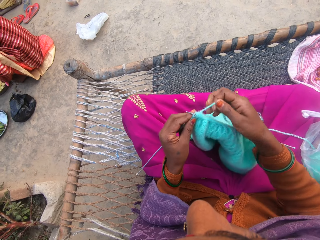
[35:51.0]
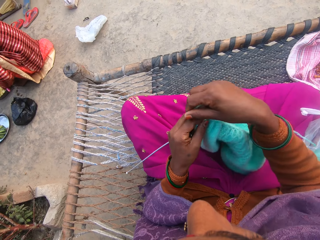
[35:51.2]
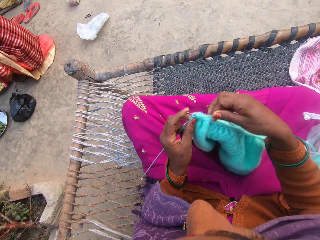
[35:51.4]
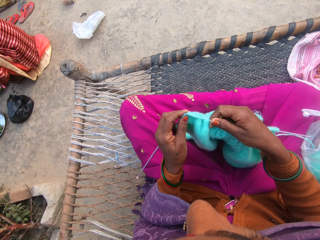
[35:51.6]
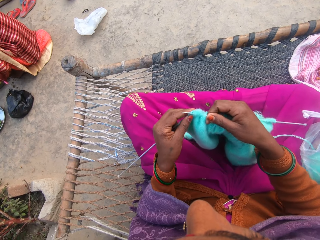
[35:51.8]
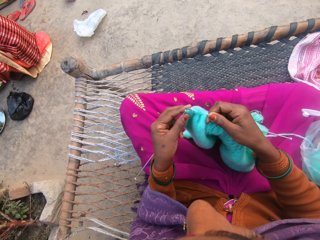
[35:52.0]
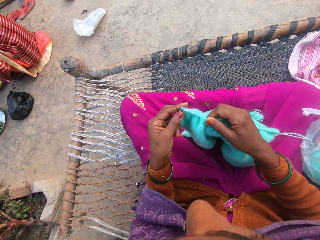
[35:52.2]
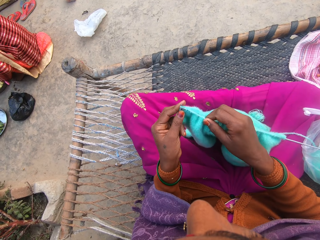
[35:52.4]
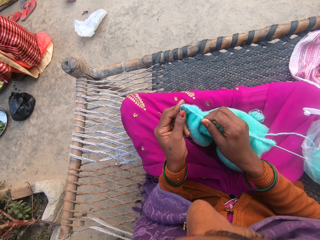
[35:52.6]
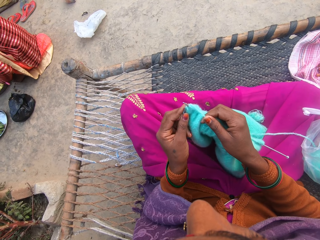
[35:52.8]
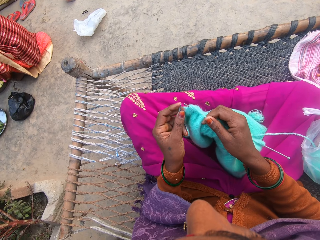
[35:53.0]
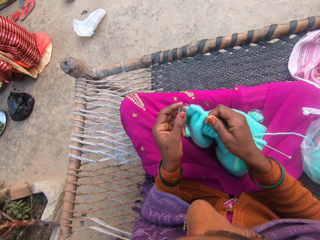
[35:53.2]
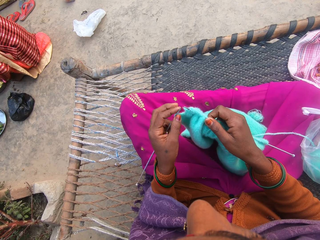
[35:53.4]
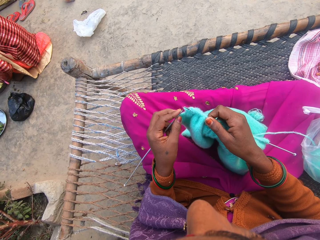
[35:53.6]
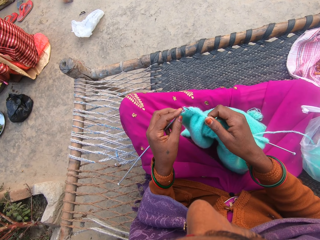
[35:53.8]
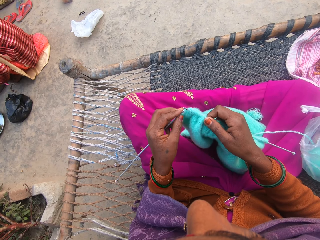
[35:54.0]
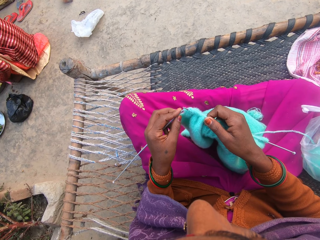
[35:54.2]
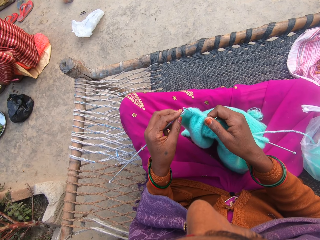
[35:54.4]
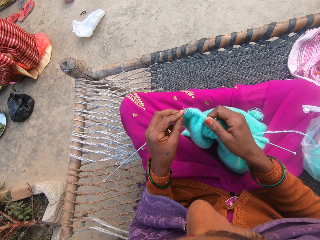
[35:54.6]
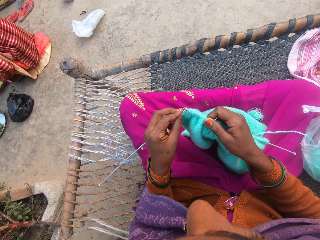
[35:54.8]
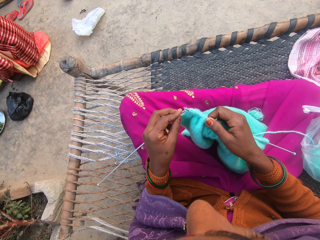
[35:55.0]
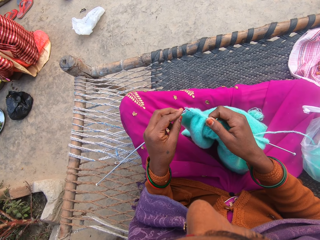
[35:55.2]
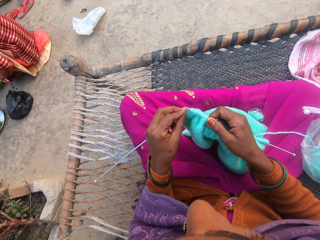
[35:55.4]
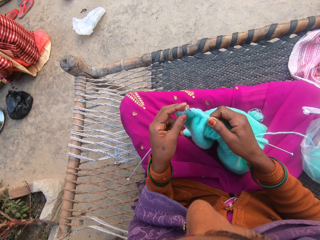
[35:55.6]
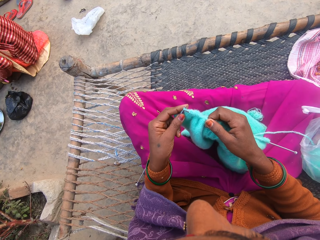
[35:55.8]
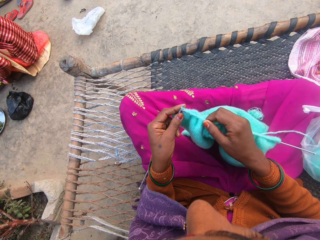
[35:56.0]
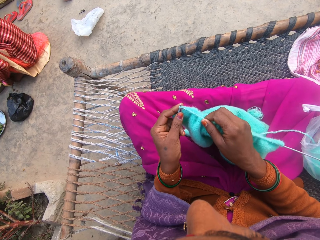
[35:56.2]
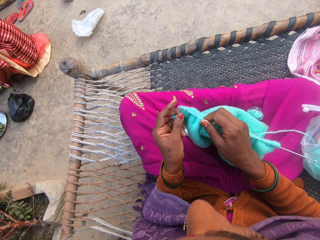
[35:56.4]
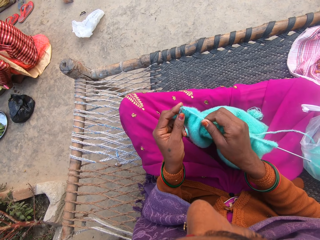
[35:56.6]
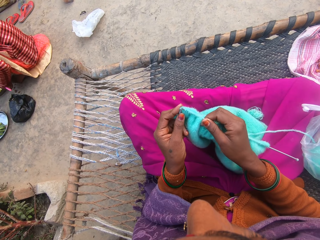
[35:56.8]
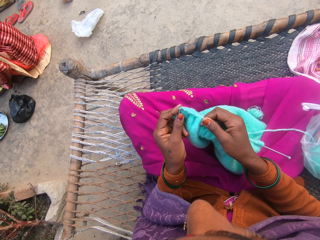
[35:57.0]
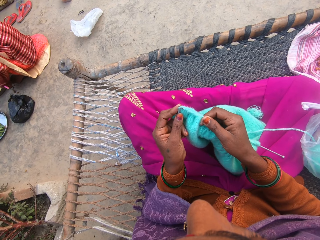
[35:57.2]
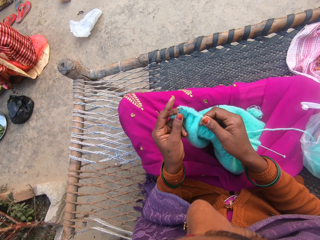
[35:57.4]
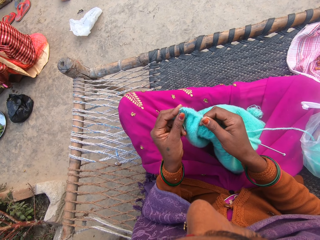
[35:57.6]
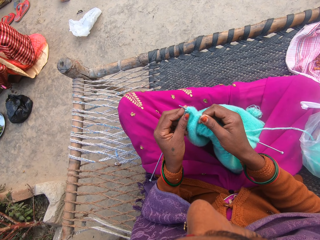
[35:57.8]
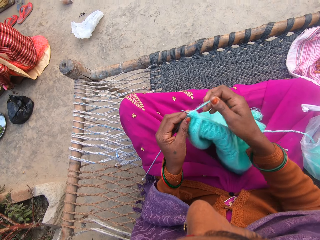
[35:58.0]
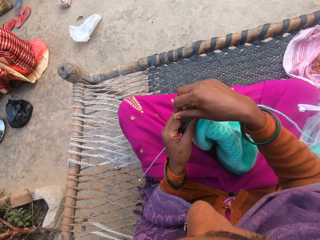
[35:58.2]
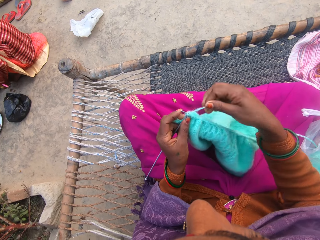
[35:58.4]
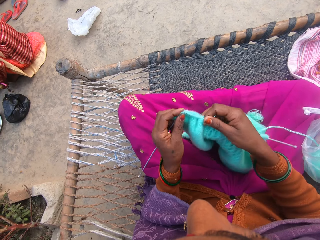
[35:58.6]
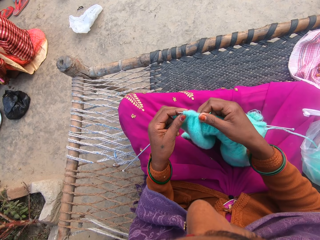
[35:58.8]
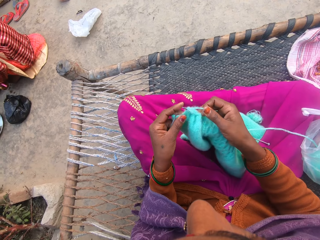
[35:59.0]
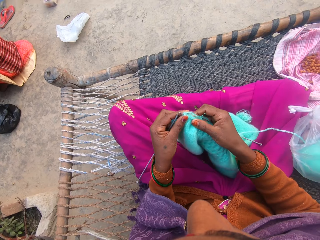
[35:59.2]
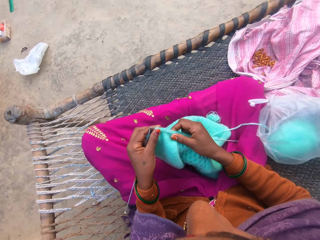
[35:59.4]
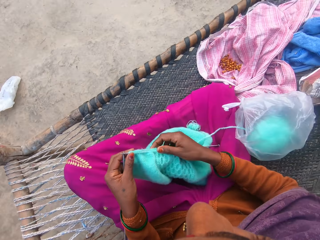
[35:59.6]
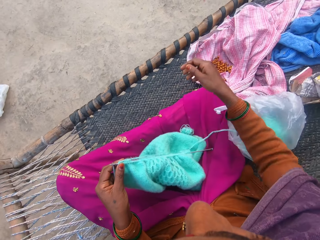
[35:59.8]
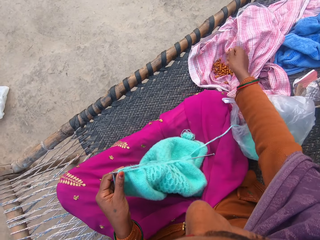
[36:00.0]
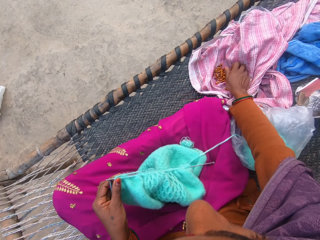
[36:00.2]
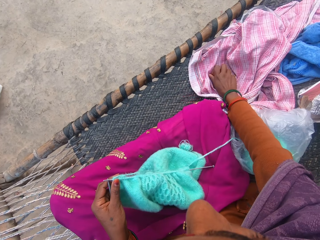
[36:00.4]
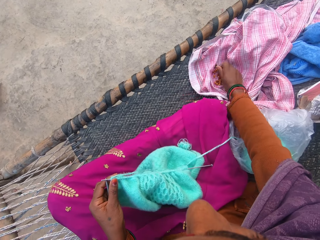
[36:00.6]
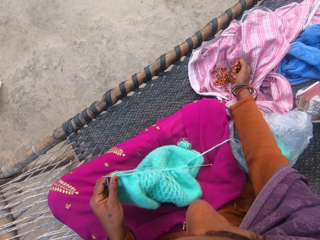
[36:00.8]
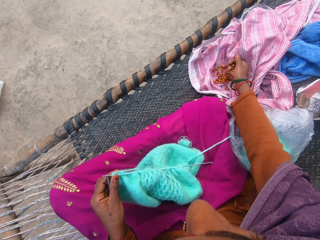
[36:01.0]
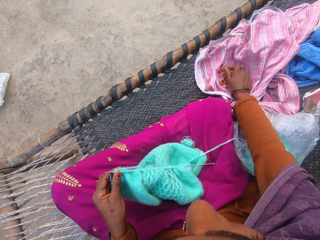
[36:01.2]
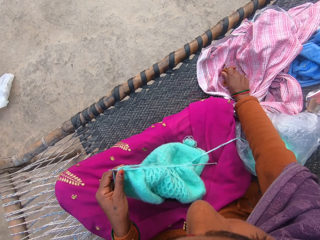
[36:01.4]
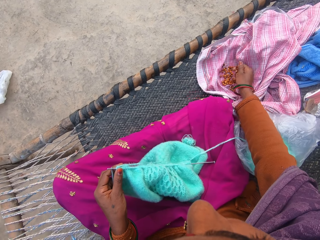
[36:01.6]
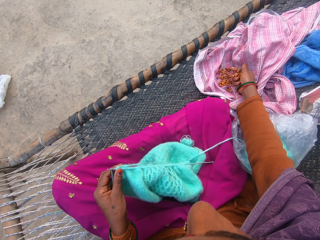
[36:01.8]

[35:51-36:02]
The camera wearer adjusts a knitting needle. She knits the fabric. She adjusts the wool on the knitting needle. She picks some groundnuts in a cloth beside her with her right hand.

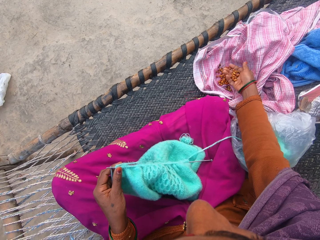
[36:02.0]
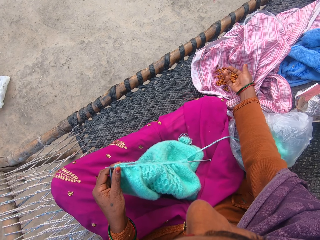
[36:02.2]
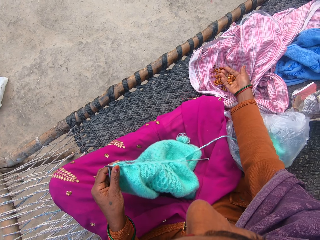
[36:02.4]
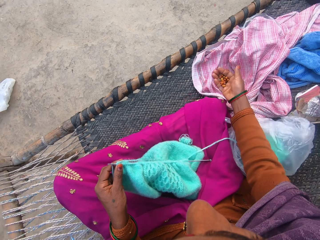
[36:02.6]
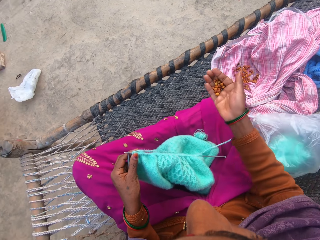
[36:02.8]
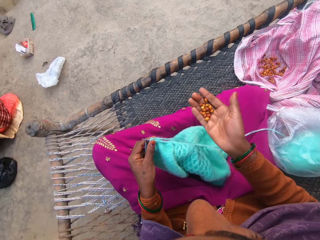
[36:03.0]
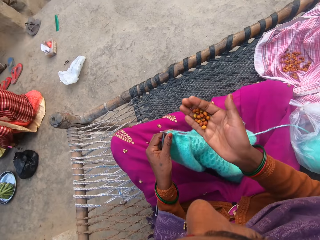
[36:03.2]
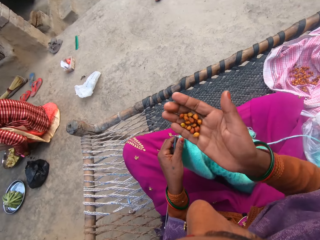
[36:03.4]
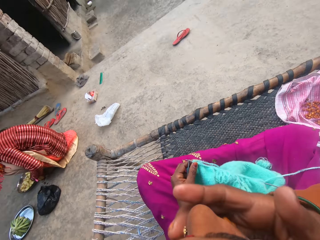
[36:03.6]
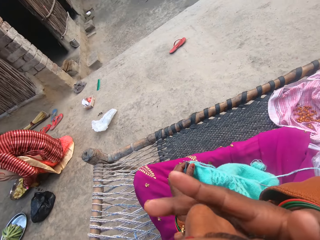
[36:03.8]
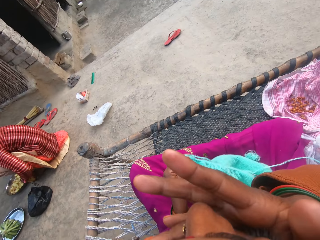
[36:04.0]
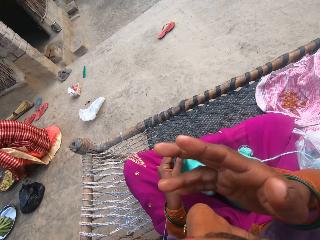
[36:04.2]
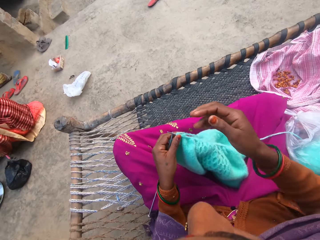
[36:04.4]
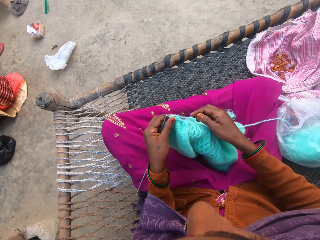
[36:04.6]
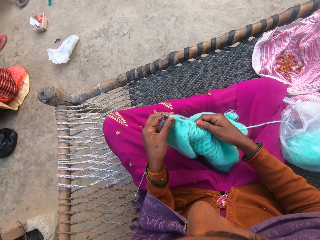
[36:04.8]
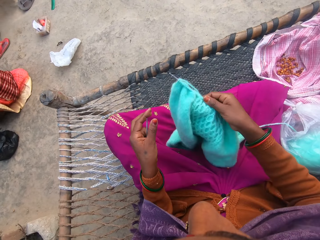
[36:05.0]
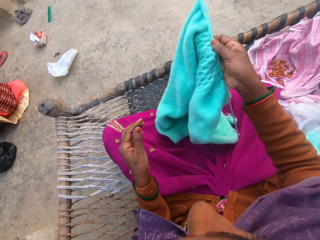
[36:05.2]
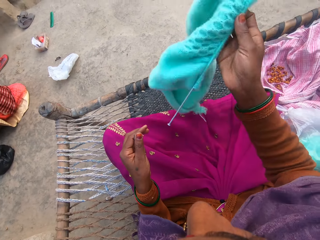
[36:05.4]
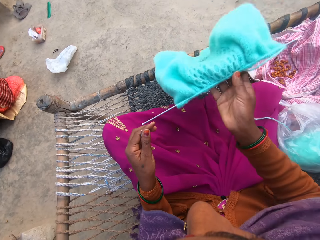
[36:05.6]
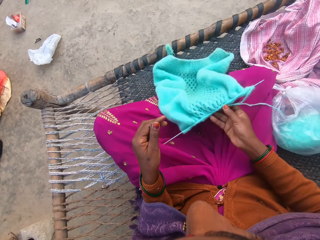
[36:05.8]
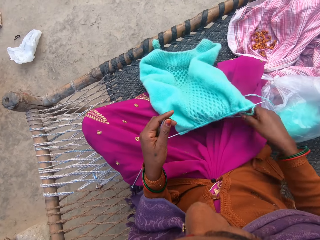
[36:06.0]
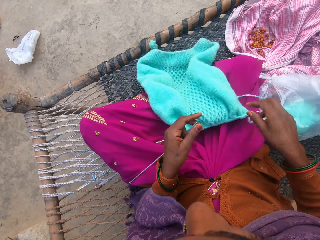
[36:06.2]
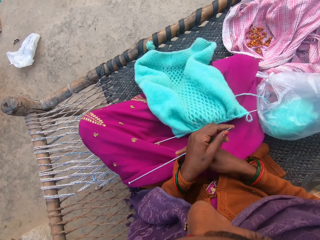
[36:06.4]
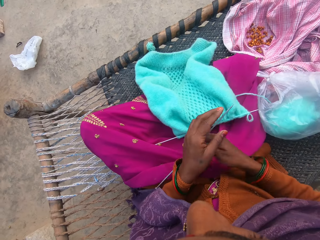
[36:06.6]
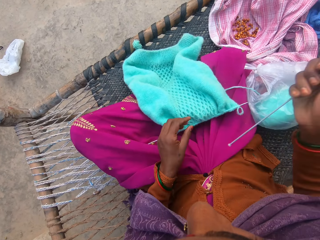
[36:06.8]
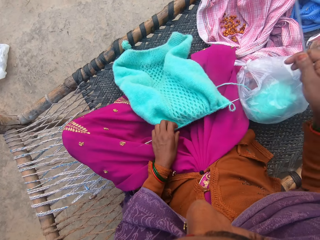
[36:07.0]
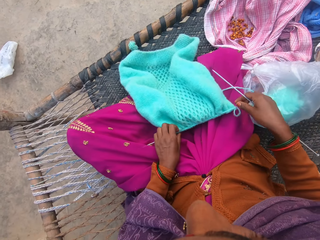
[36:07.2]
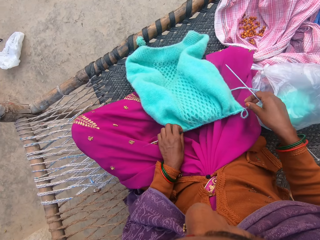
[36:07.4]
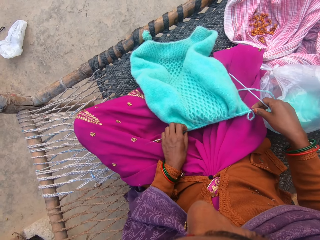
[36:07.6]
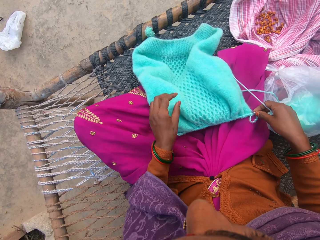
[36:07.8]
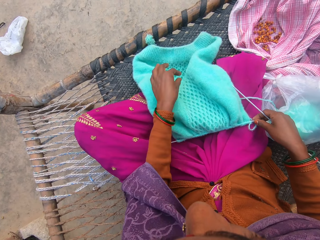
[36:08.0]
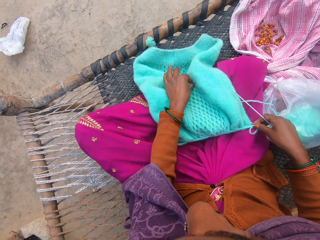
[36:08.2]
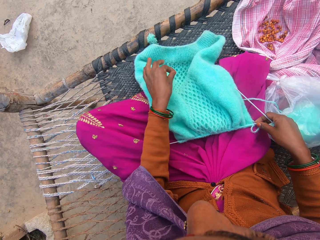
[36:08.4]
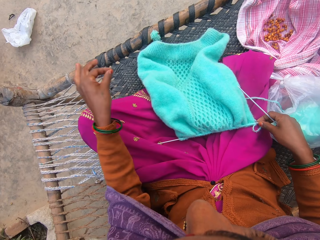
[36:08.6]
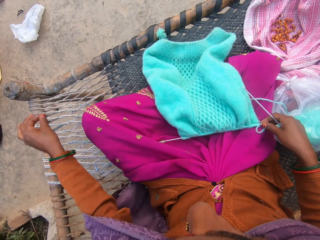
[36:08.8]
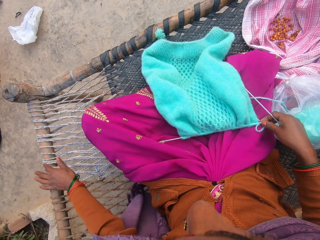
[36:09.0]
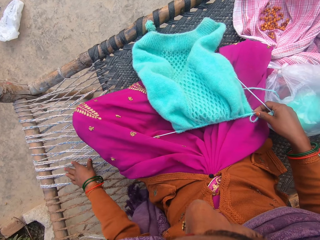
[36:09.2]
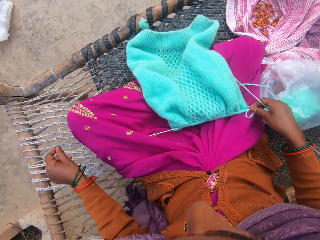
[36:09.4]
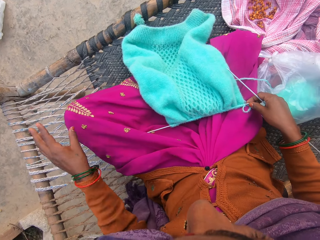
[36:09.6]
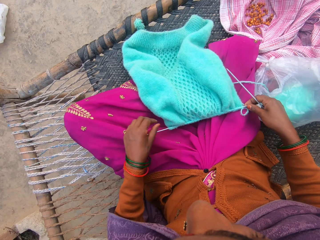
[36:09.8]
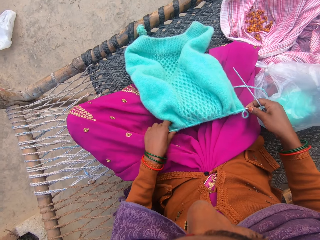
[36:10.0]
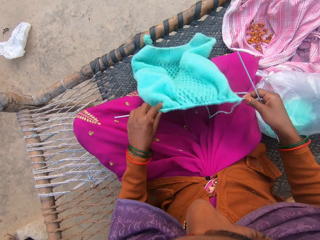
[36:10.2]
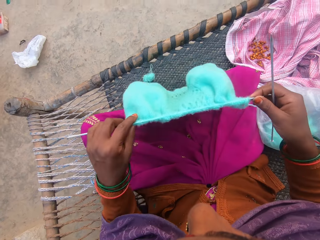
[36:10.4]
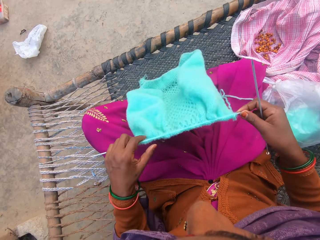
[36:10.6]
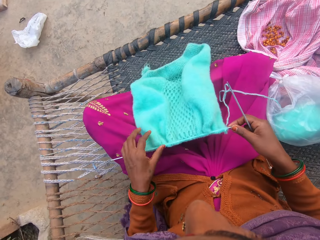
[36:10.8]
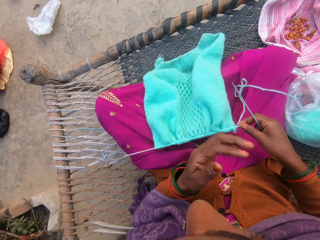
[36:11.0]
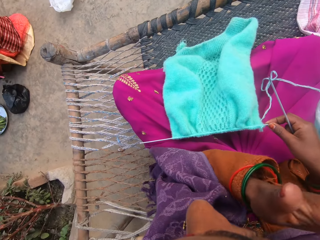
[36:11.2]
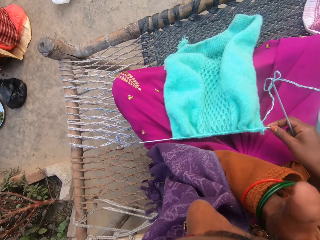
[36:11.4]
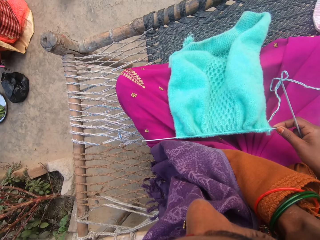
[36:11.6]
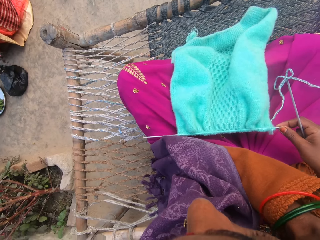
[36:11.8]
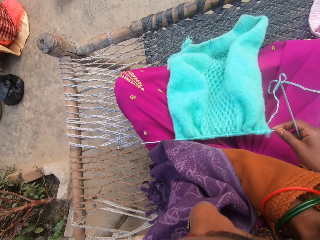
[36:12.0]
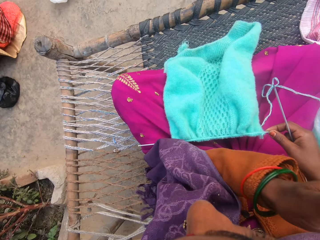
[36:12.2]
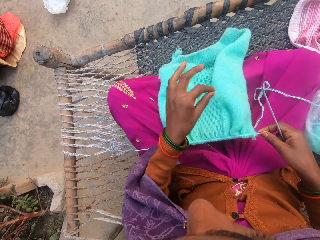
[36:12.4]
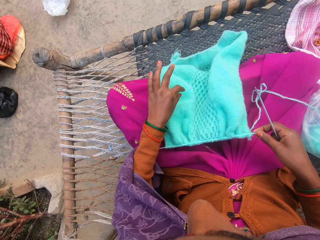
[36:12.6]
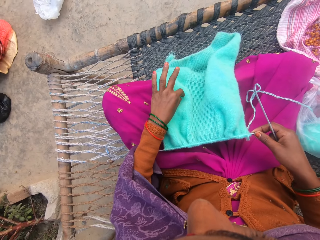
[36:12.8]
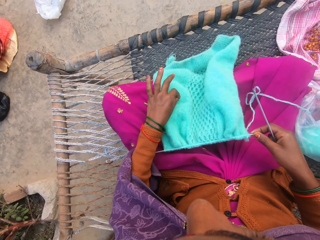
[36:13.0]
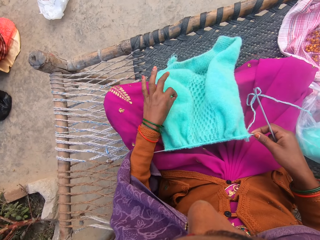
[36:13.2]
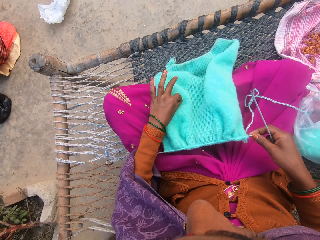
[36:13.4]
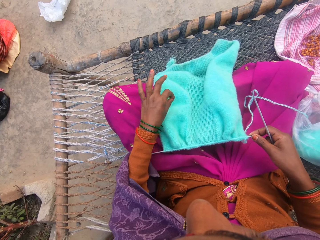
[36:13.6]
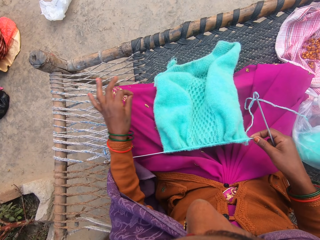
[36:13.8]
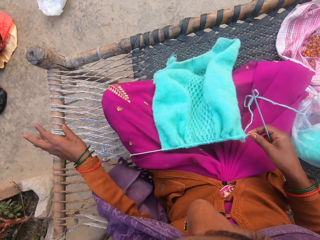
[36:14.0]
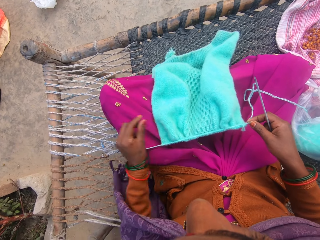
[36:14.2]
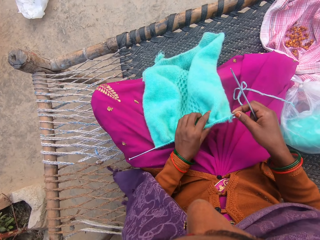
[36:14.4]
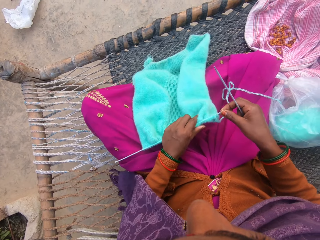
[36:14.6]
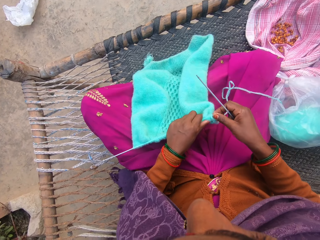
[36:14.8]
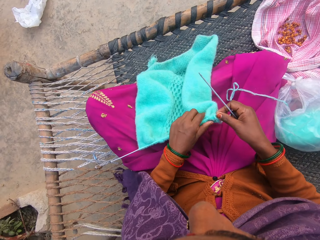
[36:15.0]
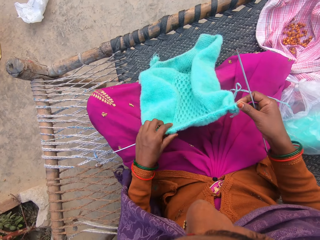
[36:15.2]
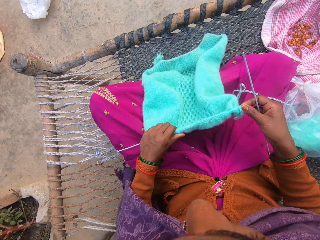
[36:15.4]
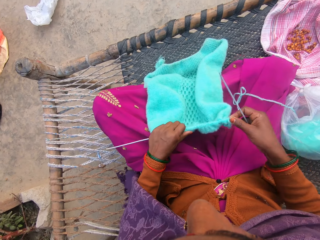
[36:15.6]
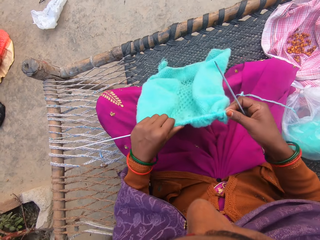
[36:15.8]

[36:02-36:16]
A person does something. The camera wearer eats the groundnuts. She flips over the fabric. She holds the knitting needle with her right hand. She plucks out unwanted material on the fabric and throws the unwanted material on the ground. She adjusts the cloth. The person does something. The camera wearer scratches her ear with her left hand. She plucks out unwanted material on the fabric and throws the unwanted material on the ground. She adjusts the wool on the knitting needle.
